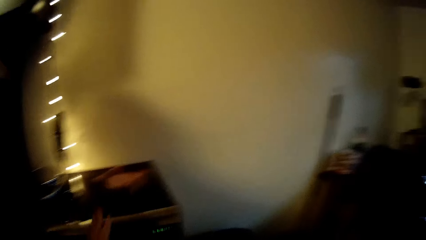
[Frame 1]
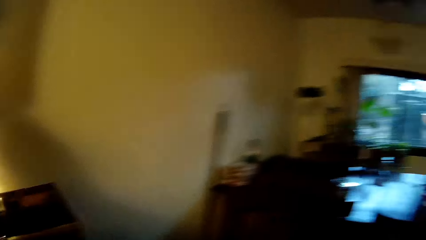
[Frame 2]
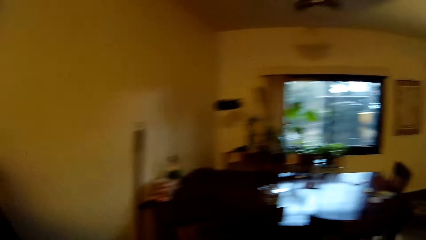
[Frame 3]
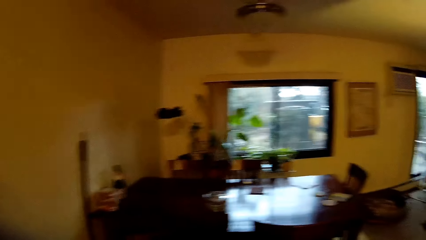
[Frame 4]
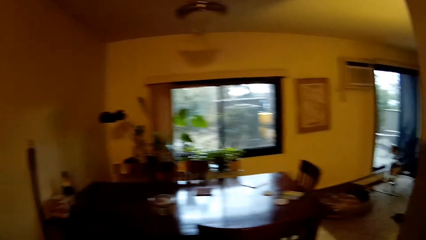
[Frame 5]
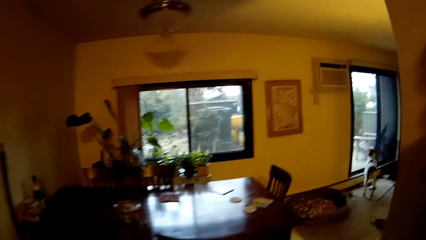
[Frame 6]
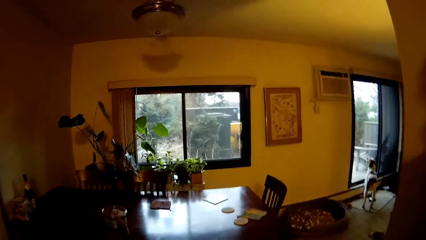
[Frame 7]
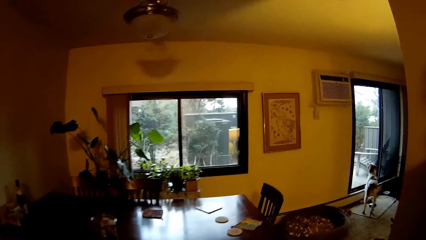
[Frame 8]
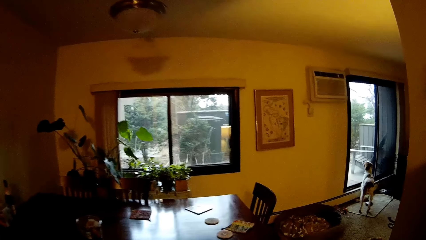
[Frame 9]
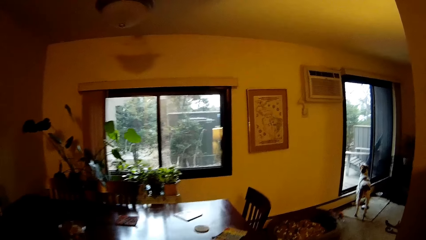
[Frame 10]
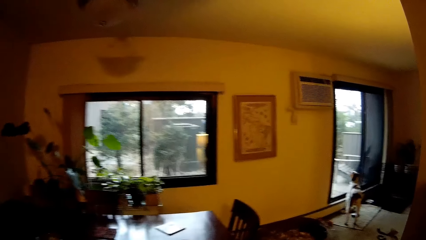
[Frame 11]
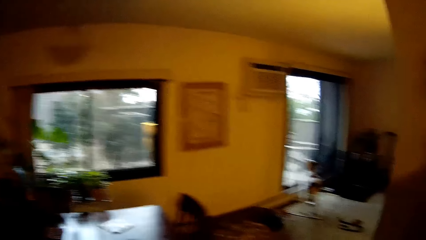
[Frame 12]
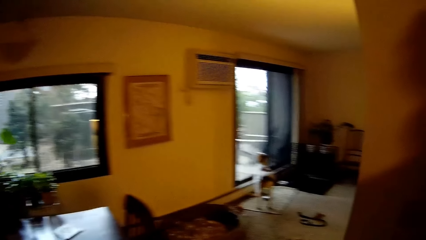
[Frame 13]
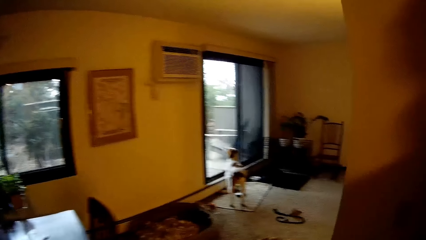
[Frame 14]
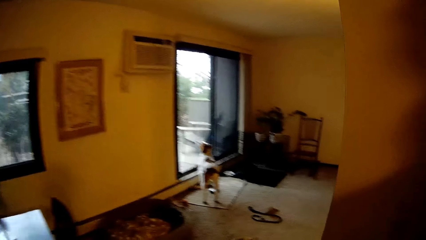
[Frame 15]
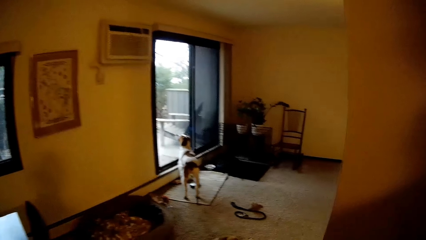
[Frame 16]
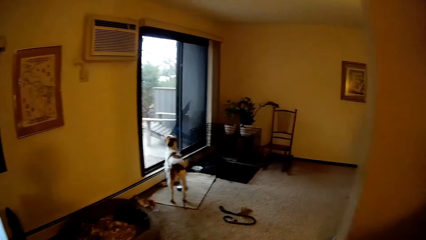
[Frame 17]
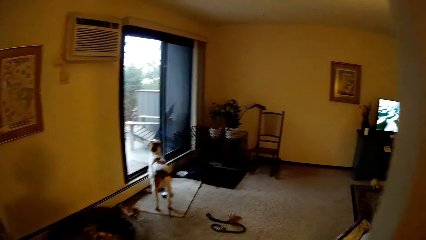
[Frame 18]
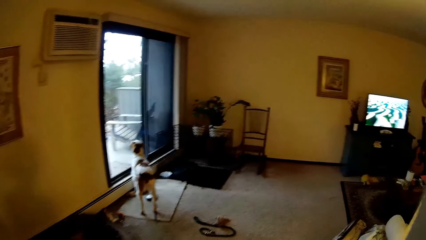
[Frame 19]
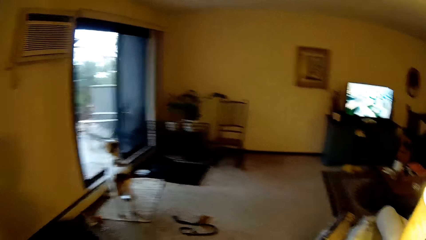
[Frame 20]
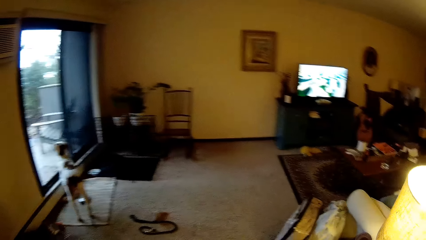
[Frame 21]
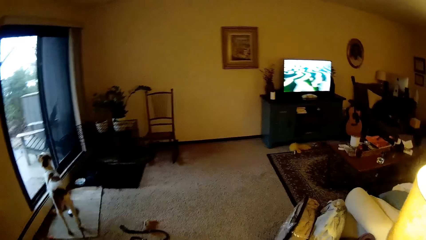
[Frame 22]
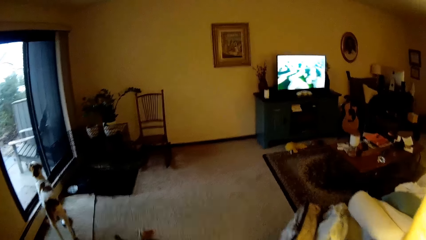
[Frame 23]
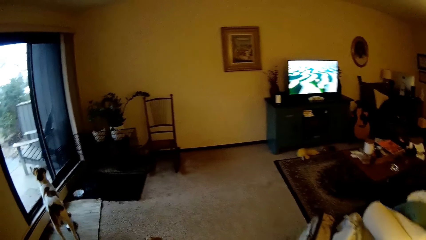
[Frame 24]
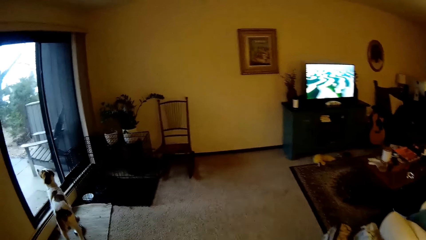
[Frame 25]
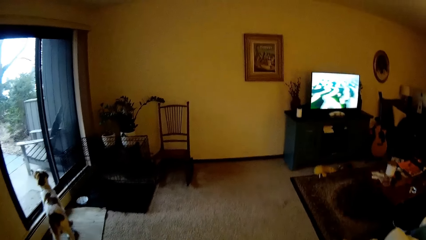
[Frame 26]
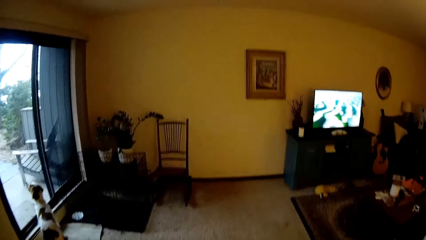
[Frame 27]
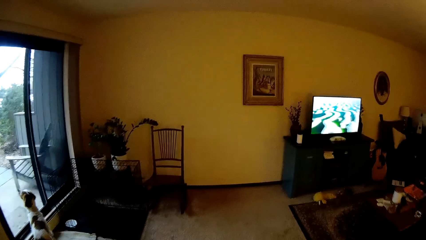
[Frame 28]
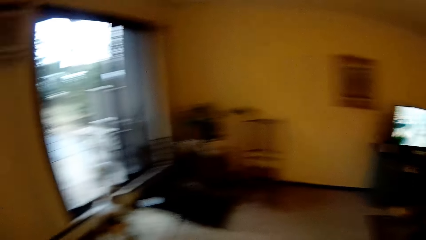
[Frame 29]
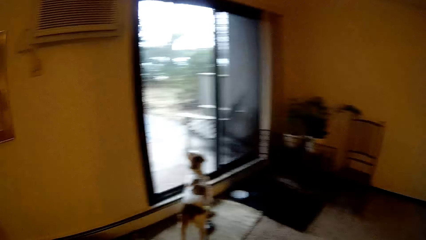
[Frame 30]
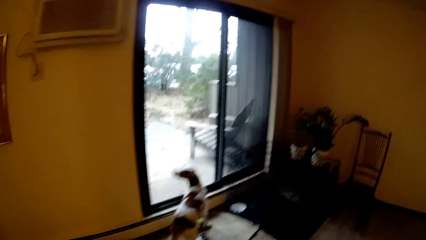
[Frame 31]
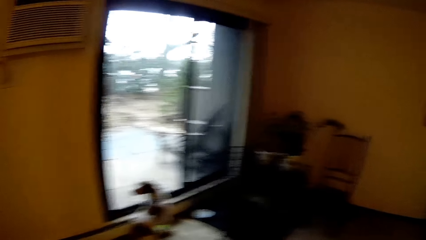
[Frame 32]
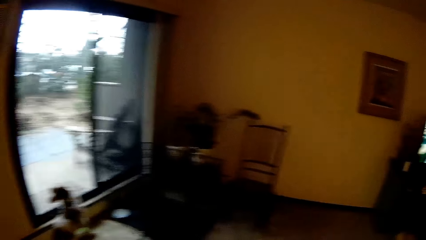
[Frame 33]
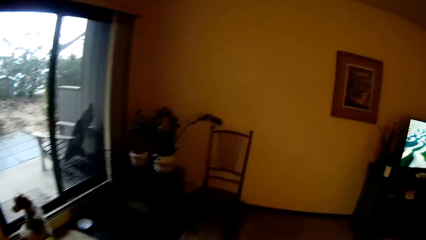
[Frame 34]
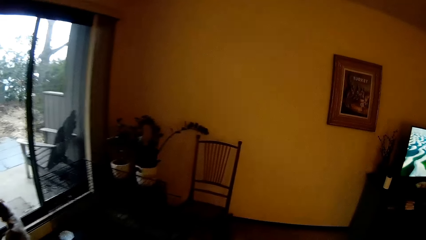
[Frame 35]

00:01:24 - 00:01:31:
The camera wearer walks towards the sitting room.

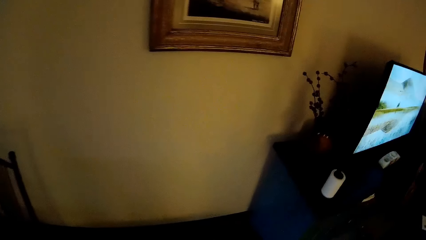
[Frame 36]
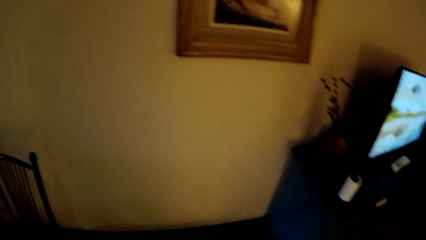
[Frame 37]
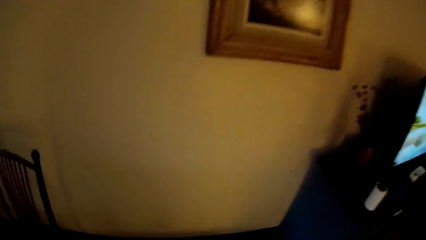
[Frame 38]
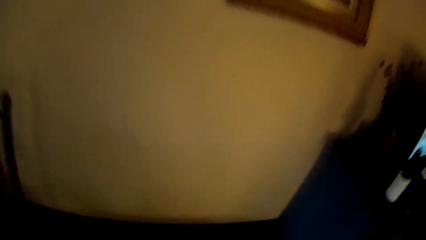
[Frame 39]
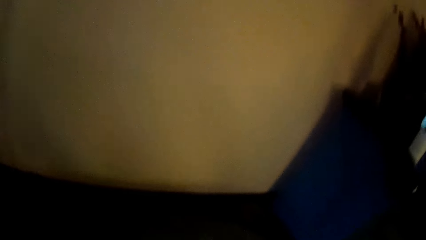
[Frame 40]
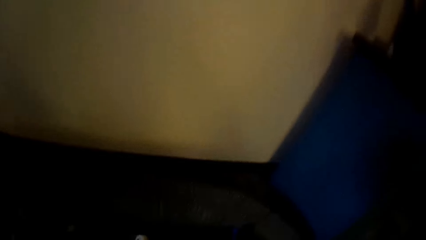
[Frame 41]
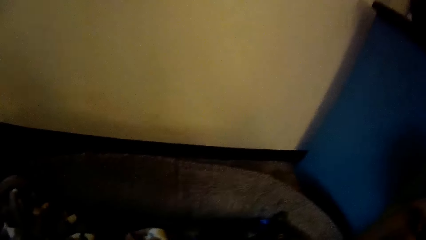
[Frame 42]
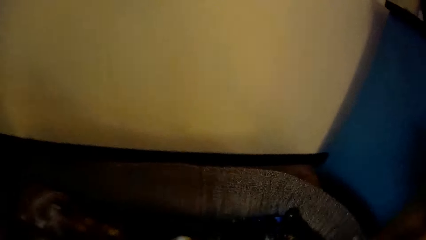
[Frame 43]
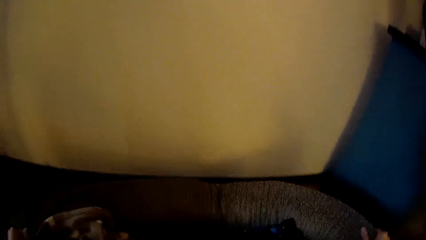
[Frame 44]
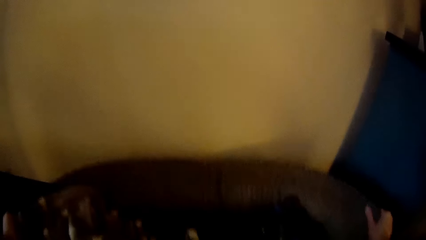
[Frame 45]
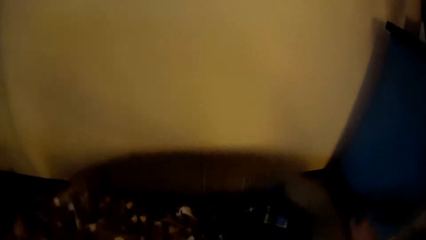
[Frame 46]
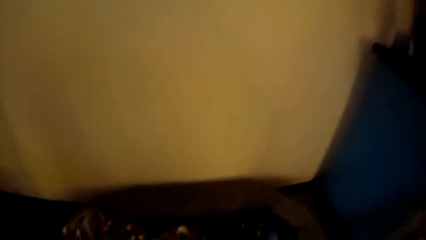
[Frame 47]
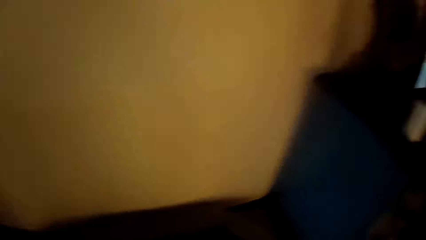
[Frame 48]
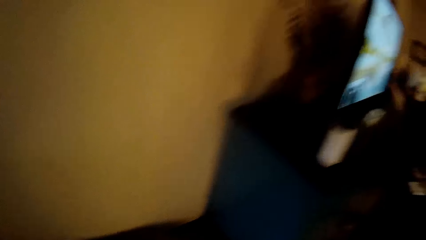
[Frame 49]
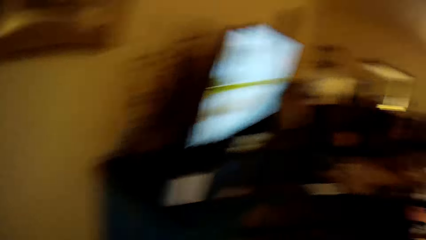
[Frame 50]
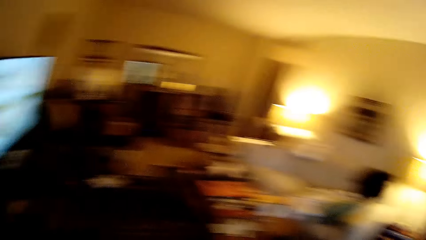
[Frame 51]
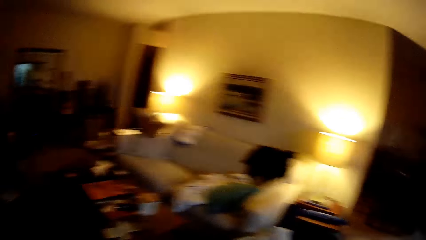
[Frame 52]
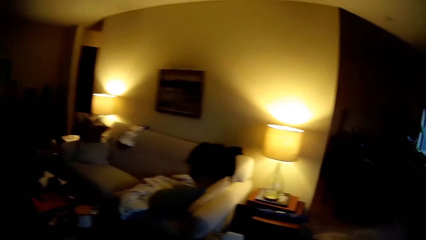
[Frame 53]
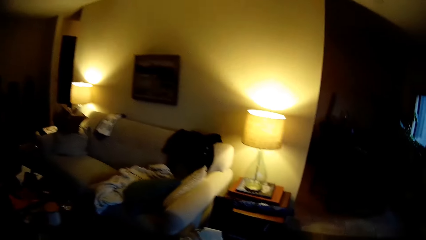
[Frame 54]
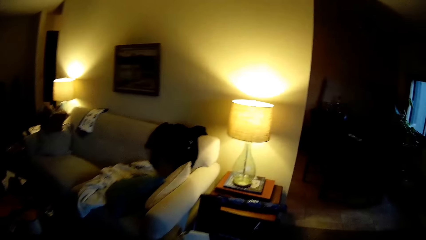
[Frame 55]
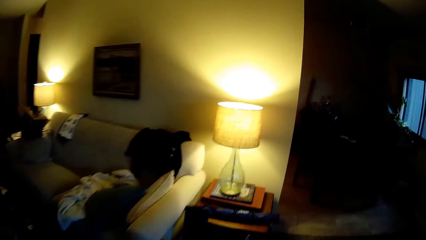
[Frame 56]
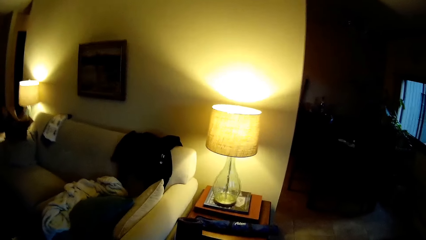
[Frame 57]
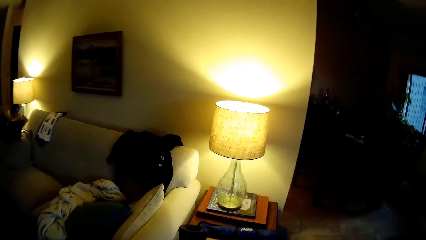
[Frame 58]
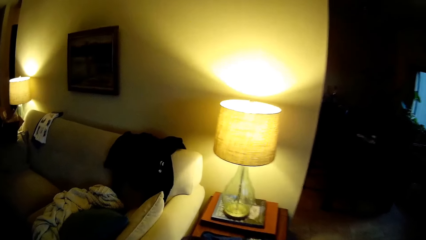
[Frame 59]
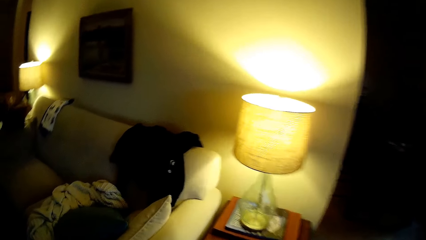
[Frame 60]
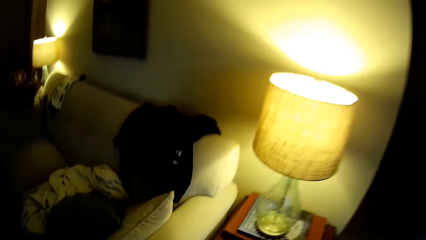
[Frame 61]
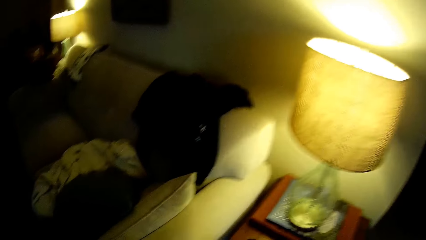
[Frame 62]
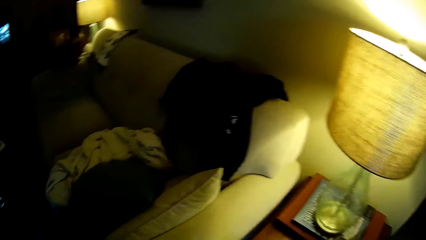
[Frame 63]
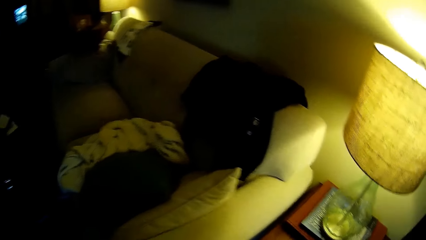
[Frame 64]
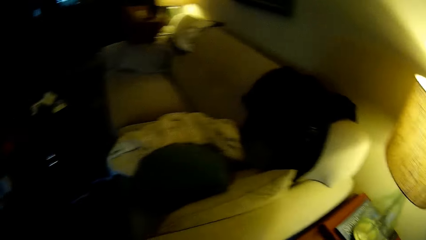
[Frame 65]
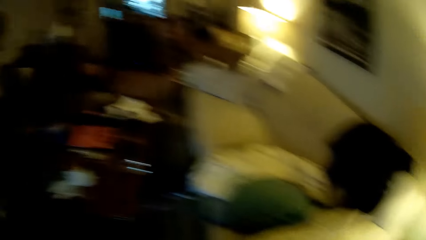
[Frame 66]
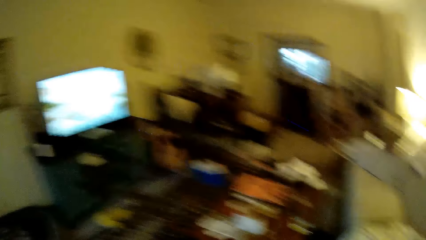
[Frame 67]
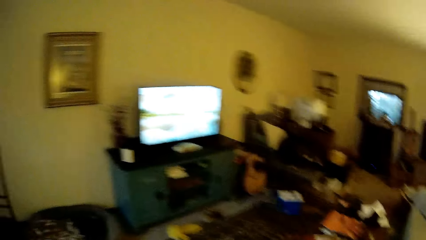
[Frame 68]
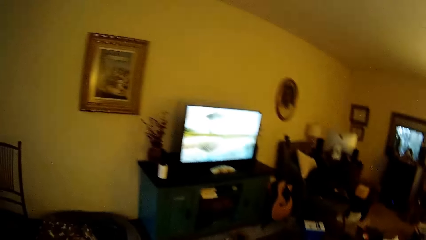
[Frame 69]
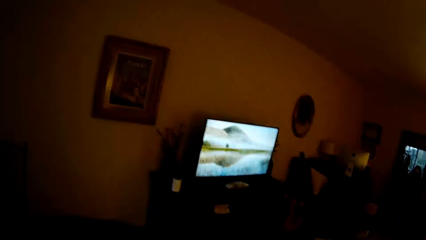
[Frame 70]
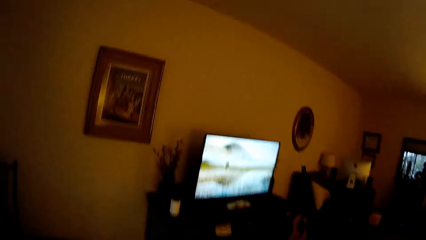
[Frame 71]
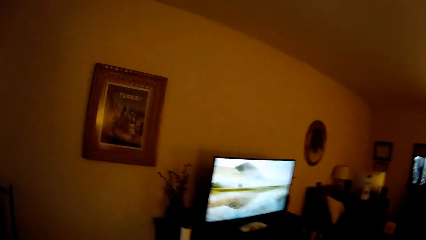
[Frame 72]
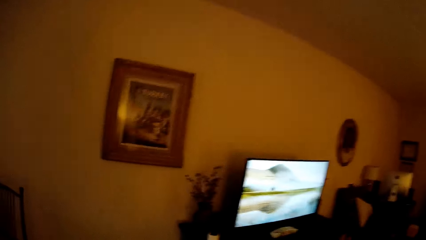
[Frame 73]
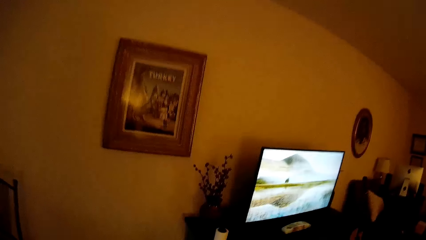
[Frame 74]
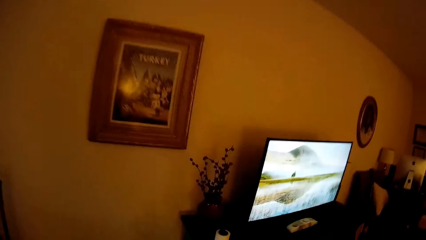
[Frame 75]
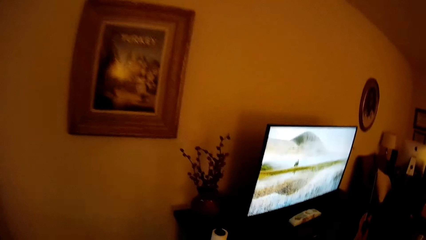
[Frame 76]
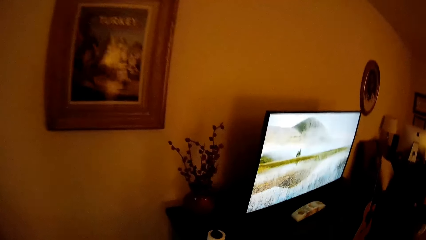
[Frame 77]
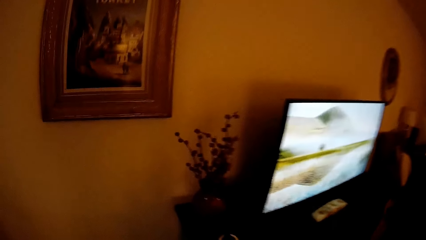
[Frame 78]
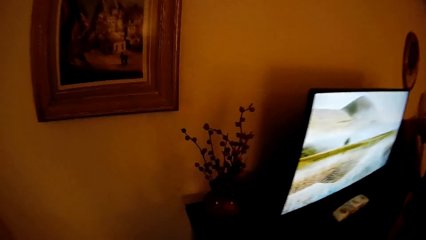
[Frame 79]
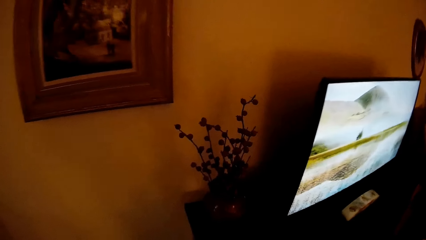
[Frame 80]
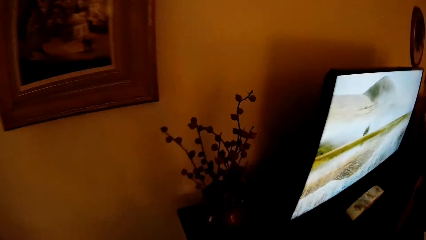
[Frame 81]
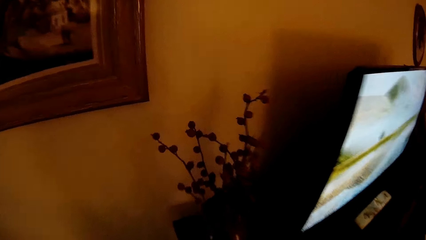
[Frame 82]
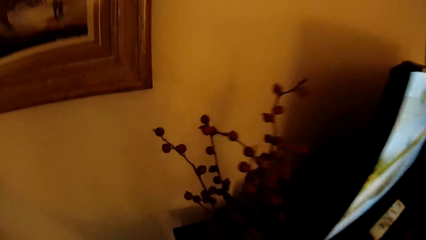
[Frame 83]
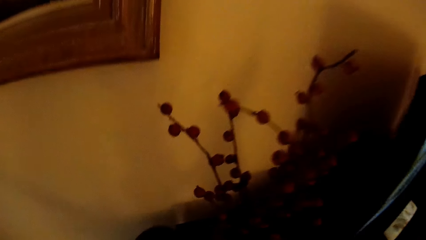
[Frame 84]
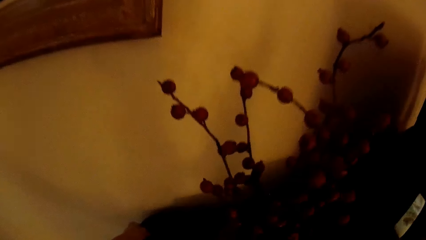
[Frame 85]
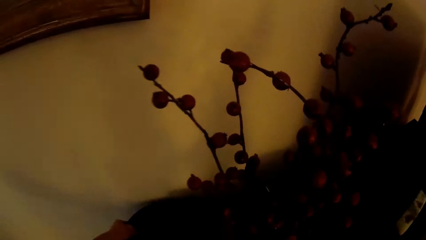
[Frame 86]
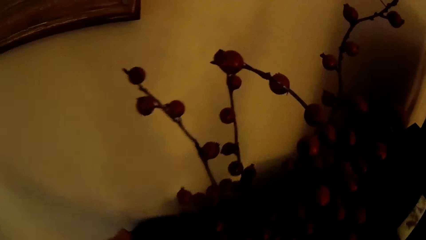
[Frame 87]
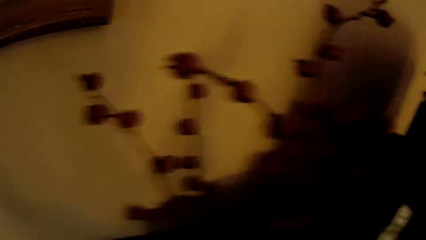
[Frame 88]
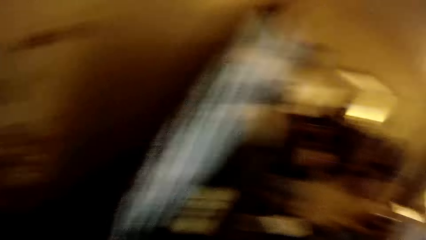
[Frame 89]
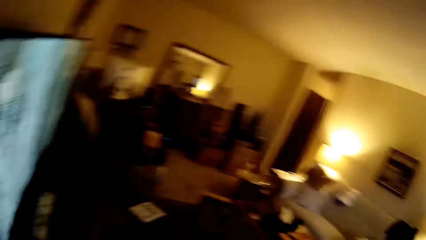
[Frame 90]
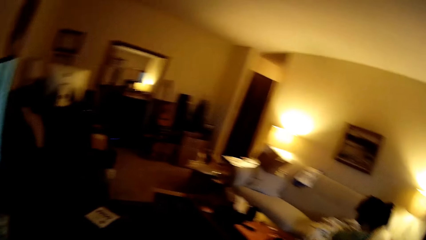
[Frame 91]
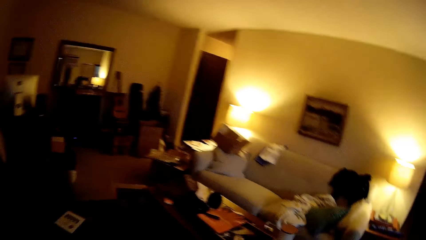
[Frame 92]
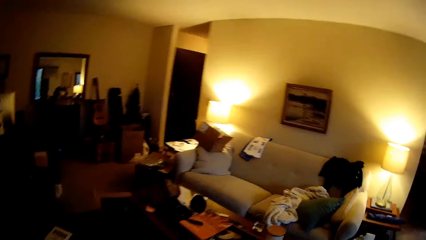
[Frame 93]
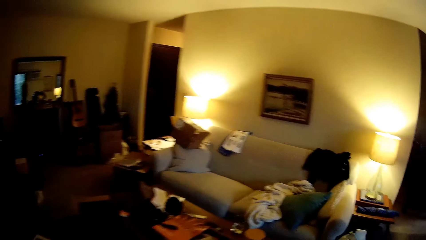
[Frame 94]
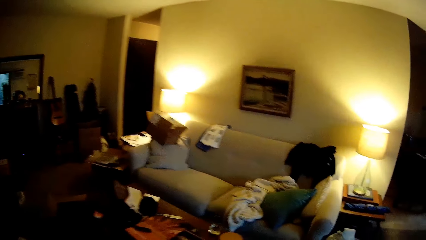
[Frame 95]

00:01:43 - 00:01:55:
The camera wearer drops a rug on the ground with both hands.
